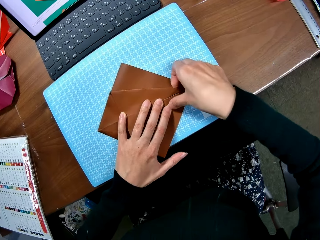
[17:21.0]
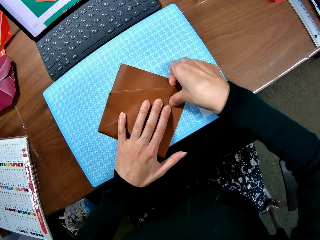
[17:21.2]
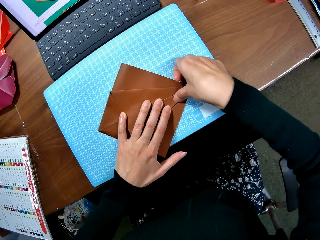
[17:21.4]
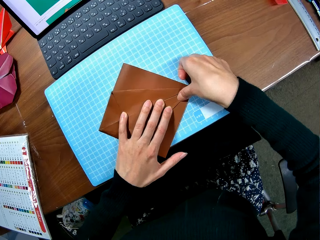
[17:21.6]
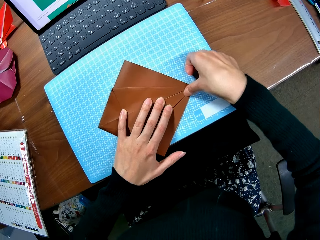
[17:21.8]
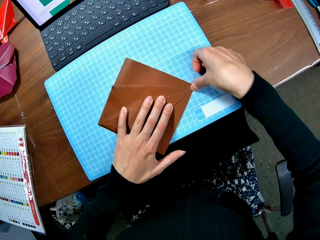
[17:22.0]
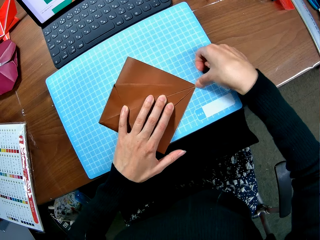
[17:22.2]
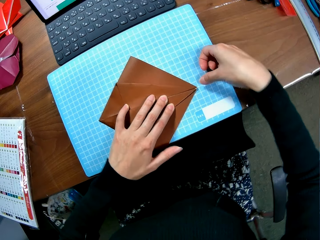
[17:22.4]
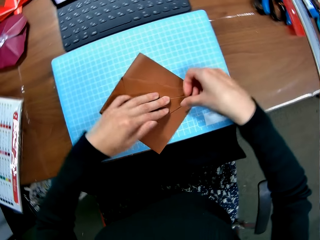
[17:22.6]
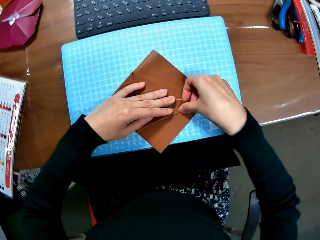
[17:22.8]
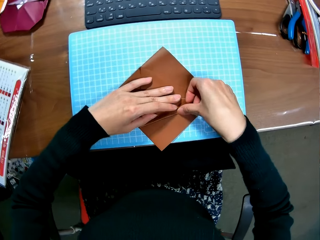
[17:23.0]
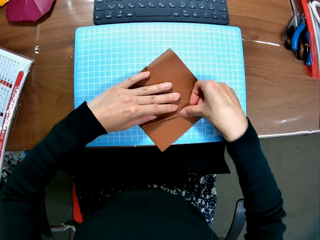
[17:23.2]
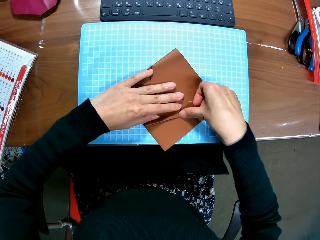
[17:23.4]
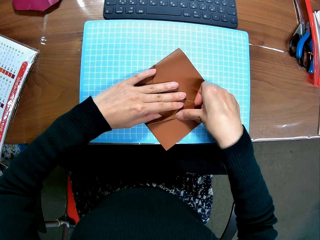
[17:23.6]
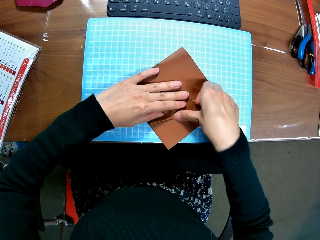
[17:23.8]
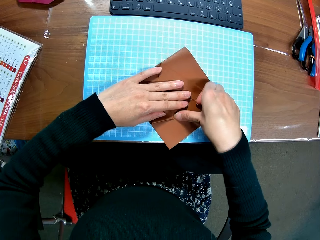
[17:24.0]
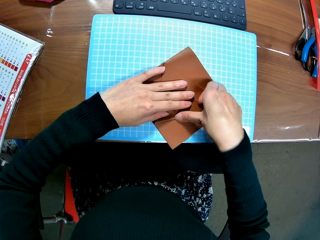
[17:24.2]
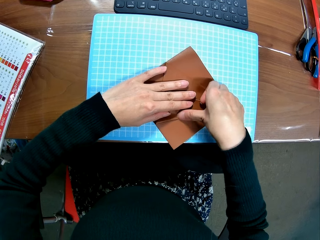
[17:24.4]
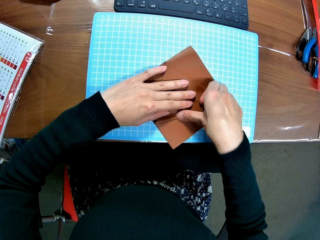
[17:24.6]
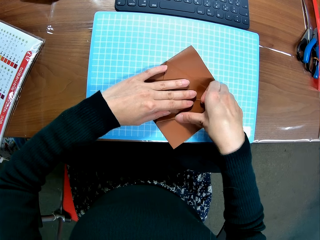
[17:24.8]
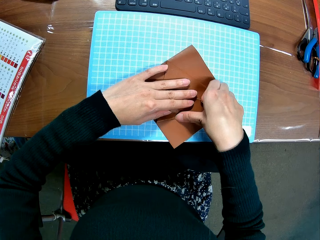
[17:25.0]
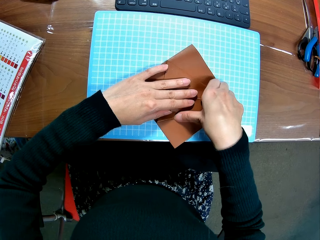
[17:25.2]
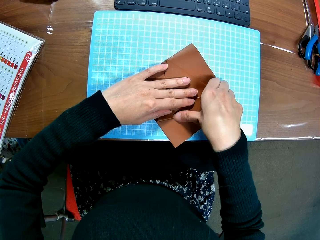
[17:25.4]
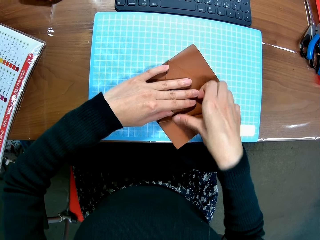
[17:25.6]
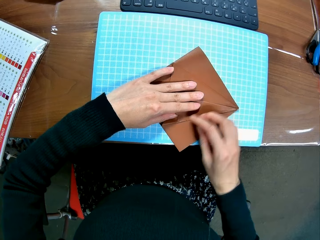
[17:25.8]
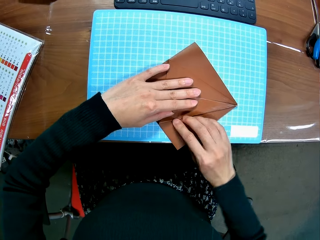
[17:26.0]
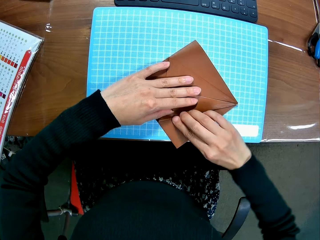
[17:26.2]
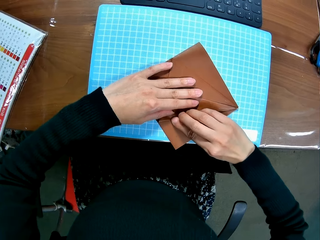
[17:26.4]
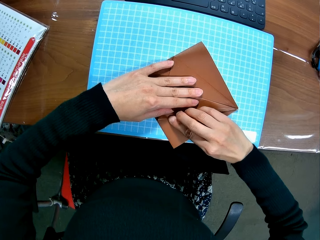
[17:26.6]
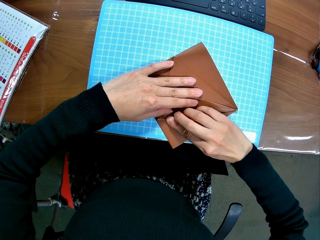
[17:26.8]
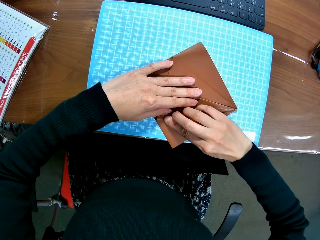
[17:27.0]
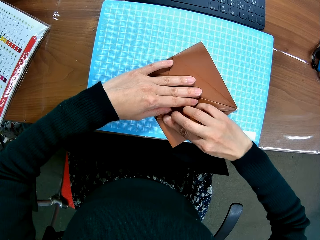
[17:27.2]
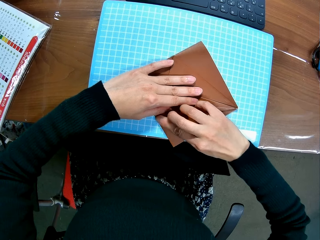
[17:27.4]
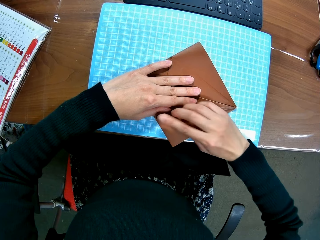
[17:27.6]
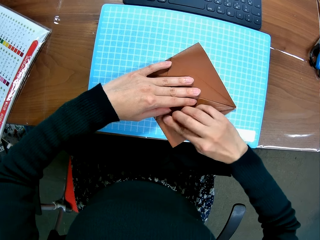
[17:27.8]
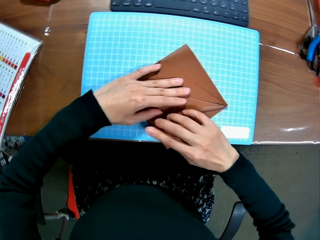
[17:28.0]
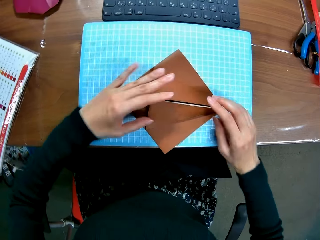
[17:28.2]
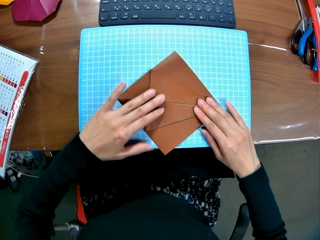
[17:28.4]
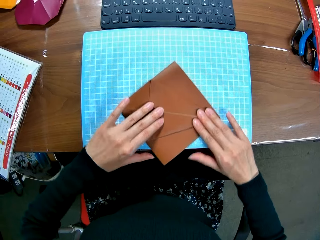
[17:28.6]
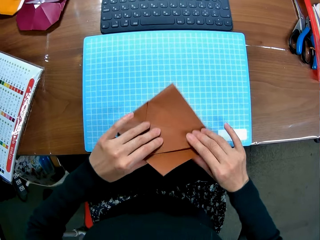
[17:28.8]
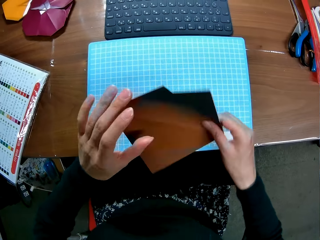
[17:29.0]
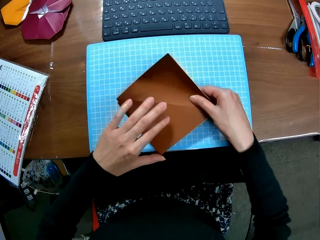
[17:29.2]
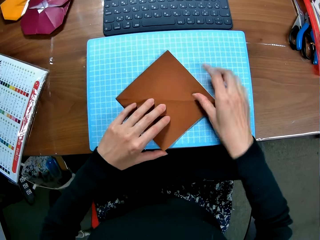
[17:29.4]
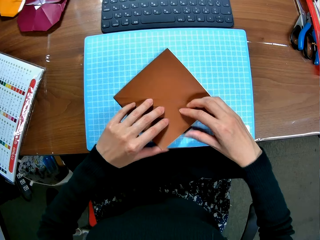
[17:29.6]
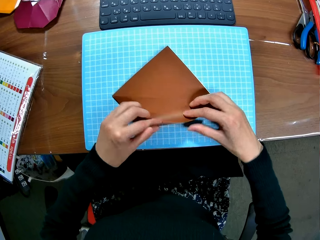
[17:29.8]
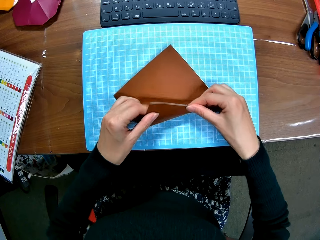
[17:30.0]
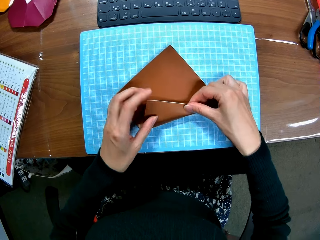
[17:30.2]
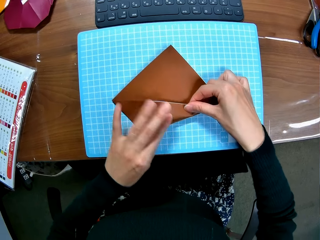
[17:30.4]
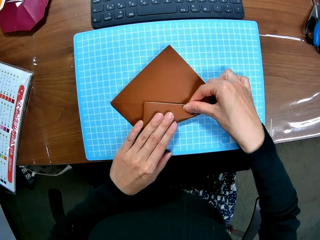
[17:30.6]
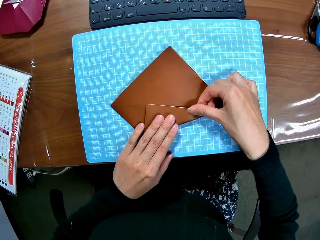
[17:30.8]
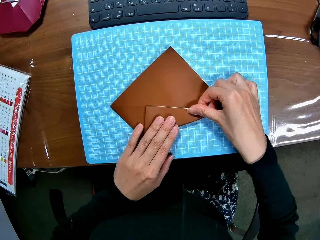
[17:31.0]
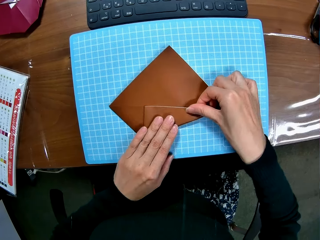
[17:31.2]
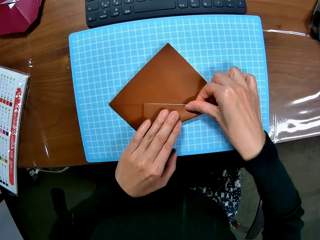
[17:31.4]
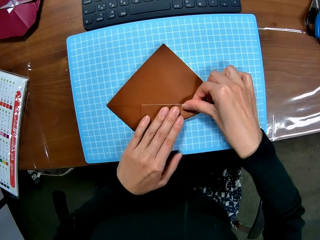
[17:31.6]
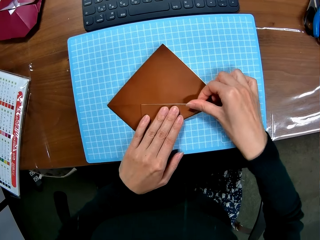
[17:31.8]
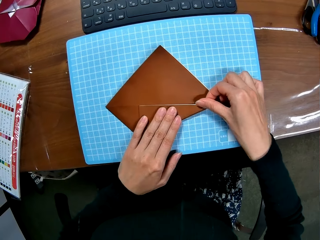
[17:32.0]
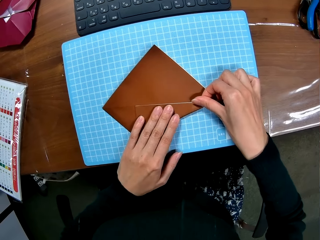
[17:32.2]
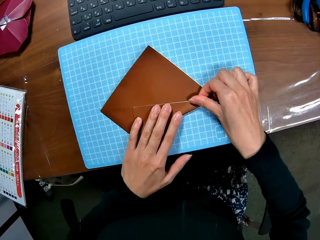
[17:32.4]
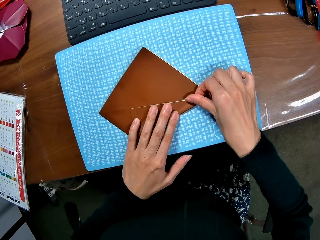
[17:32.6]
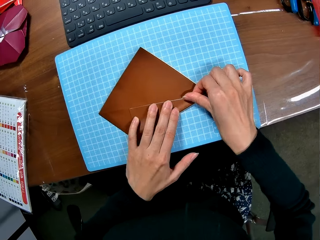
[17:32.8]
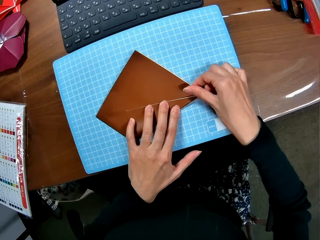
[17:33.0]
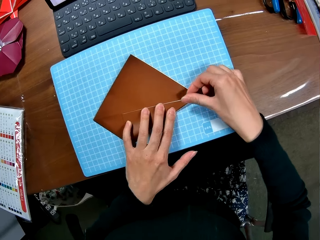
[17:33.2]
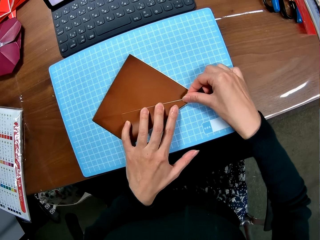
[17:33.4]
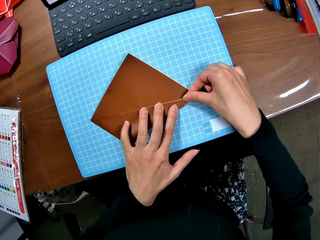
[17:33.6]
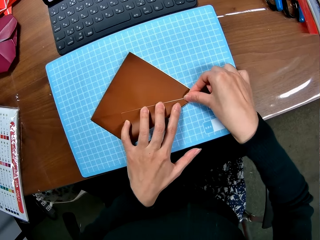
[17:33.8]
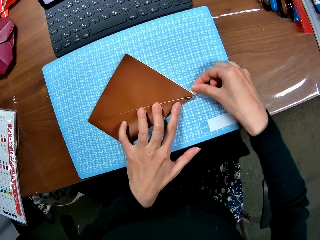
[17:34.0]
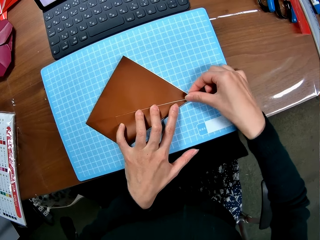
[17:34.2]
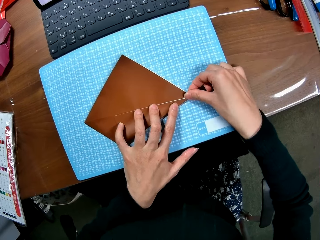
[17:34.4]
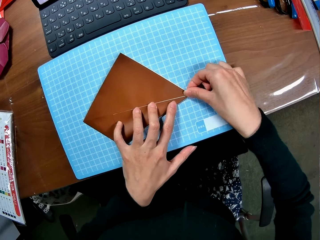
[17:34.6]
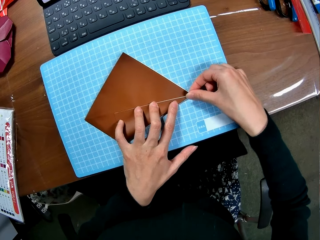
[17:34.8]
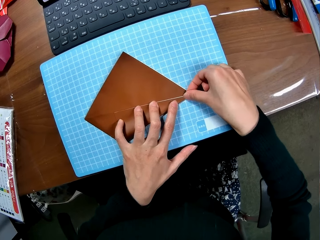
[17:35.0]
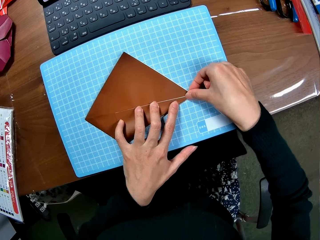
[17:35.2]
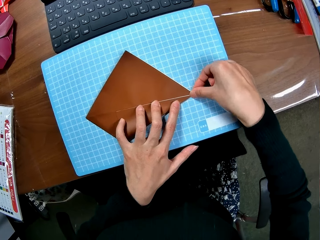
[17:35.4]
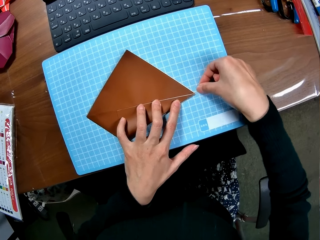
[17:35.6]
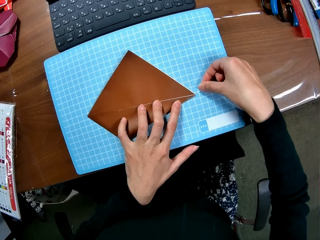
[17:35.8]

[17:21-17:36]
The camera wearer turns the craft paper. They fold the craft paper.

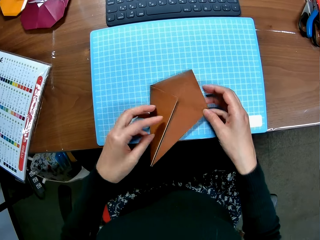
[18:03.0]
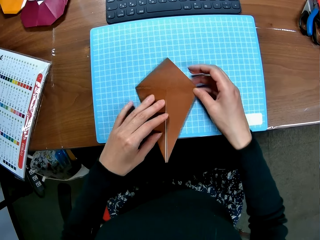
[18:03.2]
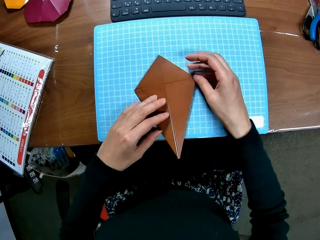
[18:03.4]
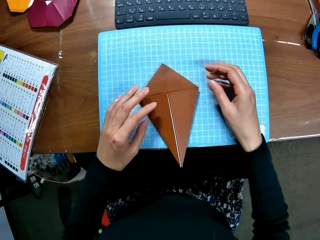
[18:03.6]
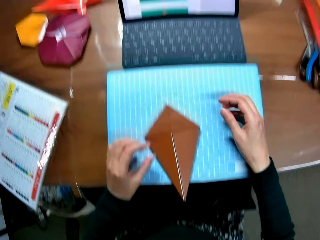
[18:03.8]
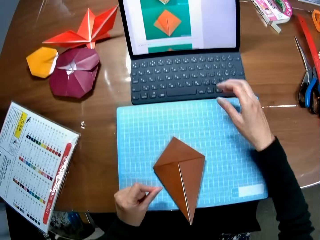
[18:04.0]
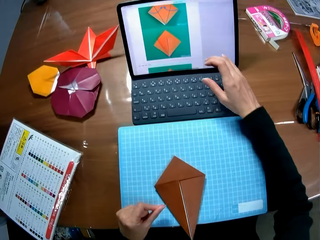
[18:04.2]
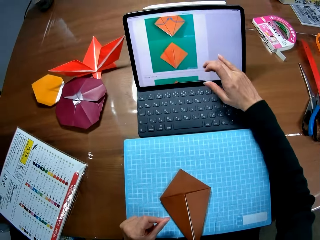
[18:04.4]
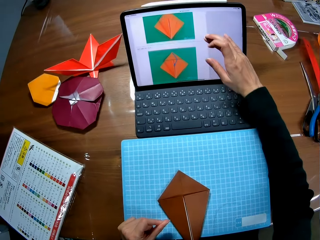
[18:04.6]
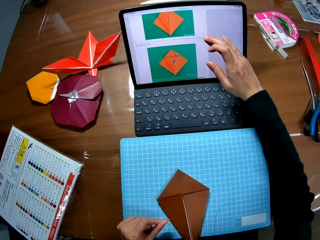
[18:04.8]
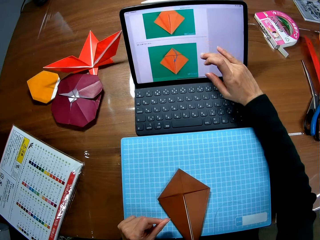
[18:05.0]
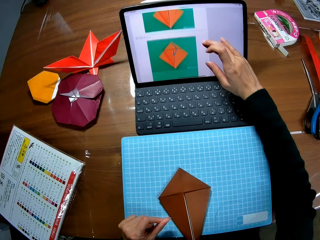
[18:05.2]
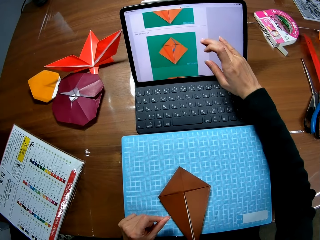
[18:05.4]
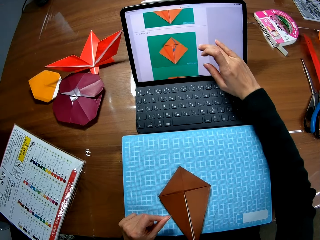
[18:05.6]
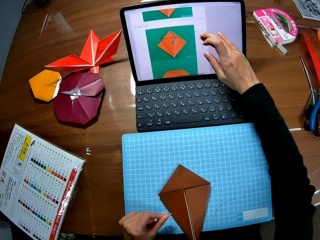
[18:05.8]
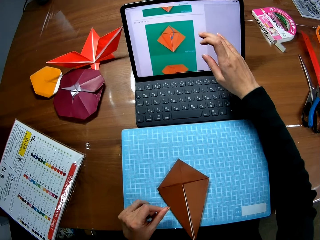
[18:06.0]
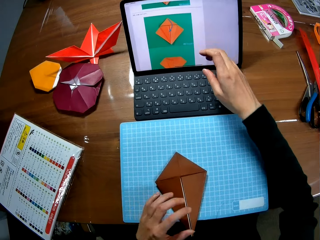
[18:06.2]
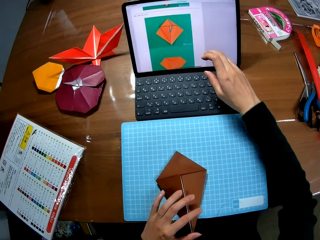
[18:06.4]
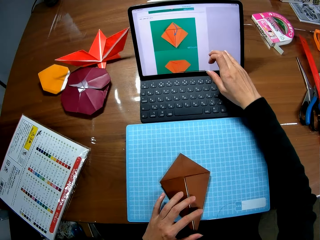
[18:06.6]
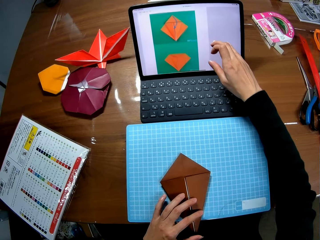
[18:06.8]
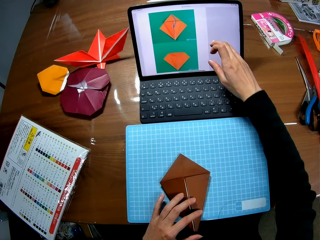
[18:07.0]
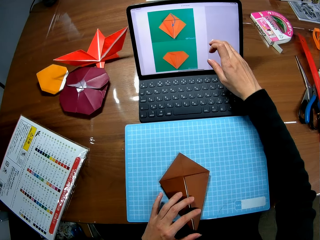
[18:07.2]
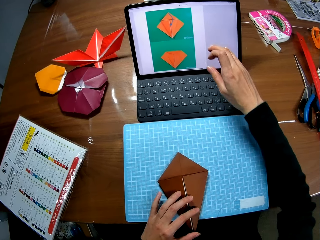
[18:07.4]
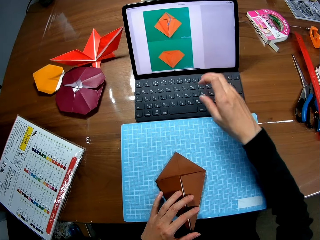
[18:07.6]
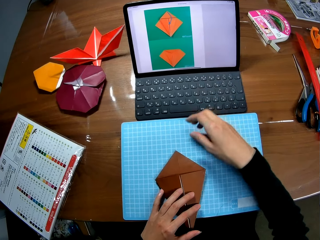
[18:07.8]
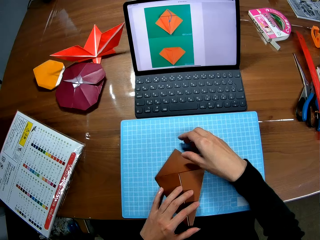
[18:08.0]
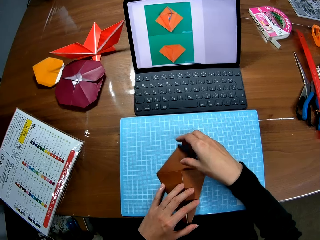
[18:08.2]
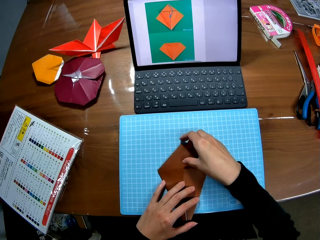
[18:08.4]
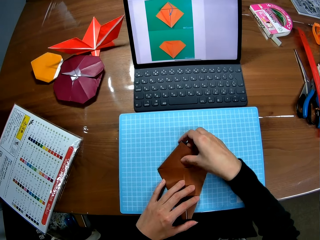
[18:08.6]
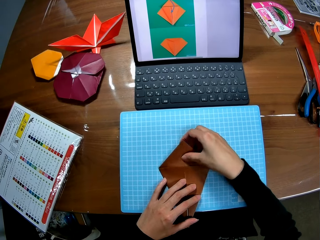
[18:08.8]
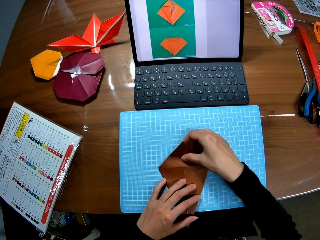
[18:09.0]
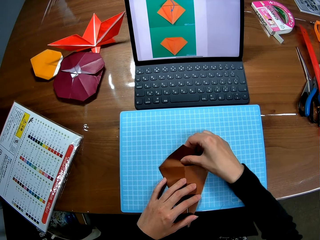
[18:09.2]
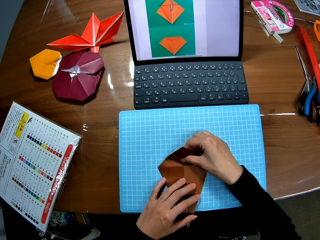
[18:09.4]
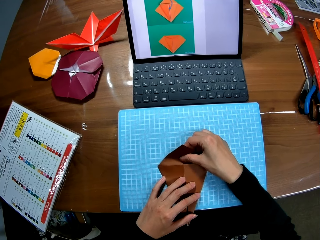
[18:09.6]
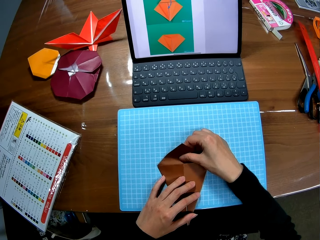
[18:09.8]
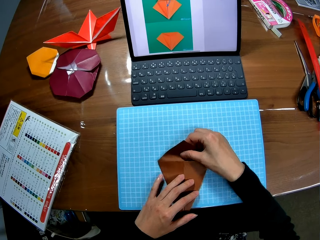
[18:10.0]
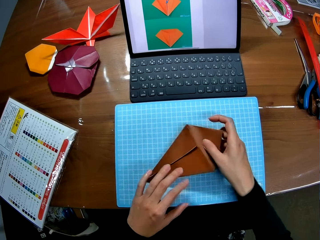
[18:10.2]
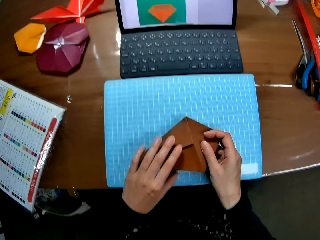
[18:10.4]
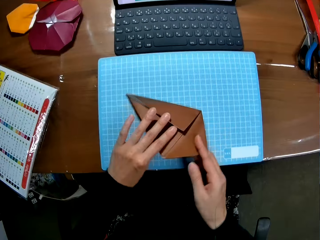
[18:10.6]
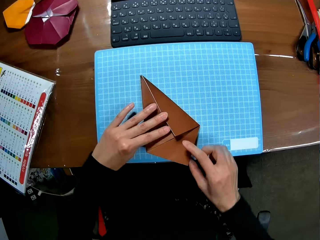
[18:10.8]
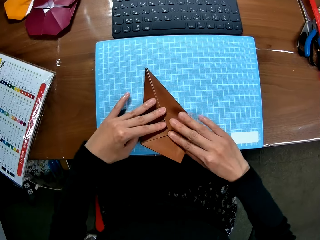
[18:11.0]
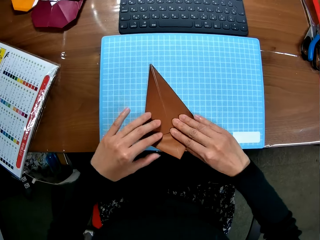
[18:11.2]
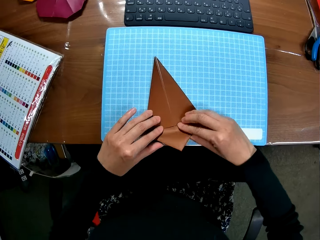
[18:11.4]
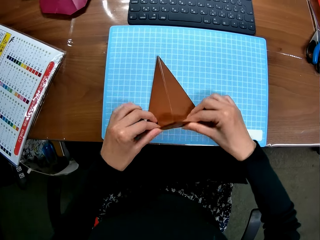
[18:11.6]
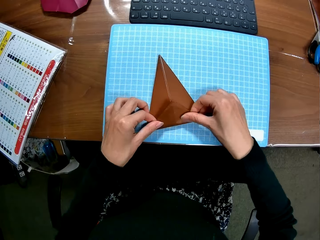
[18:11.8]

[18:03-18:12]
The camera wearer touches the screen. They operate the laptop. They fold the craft paper. They turn the craft paper.
